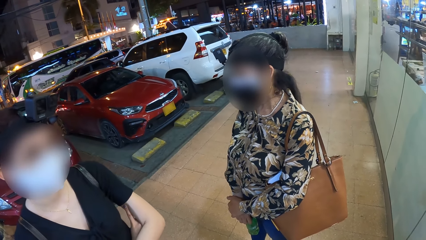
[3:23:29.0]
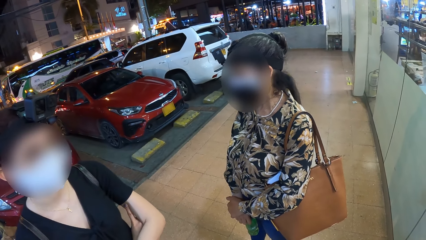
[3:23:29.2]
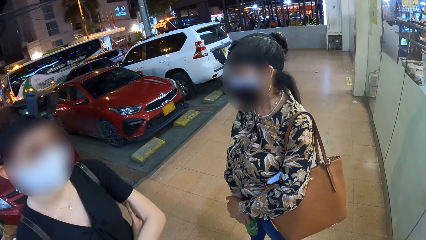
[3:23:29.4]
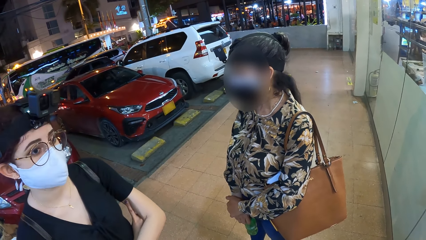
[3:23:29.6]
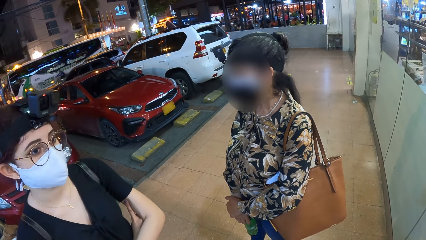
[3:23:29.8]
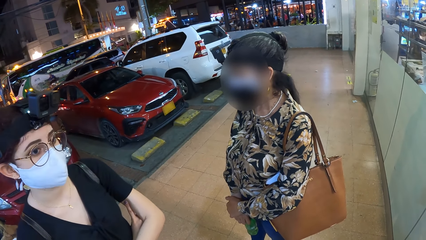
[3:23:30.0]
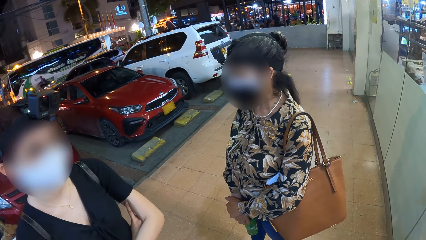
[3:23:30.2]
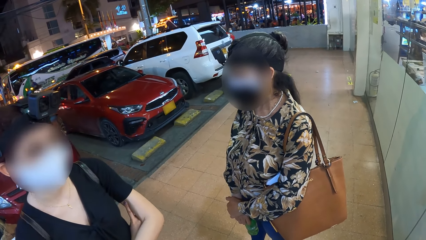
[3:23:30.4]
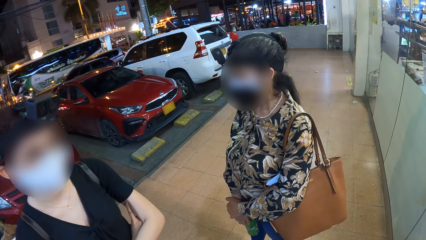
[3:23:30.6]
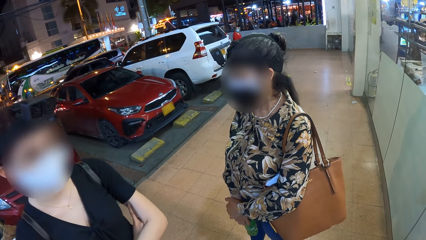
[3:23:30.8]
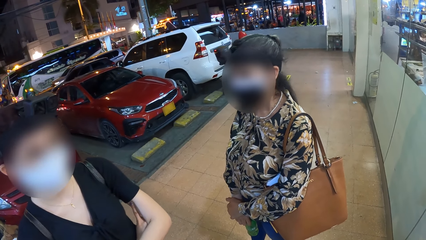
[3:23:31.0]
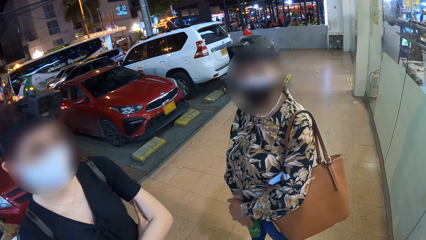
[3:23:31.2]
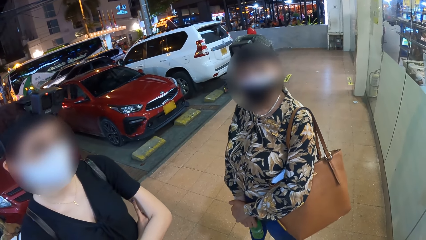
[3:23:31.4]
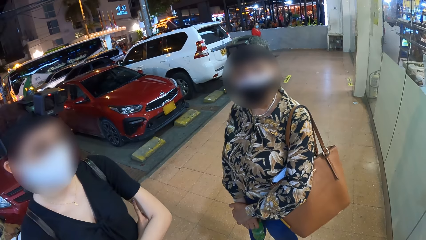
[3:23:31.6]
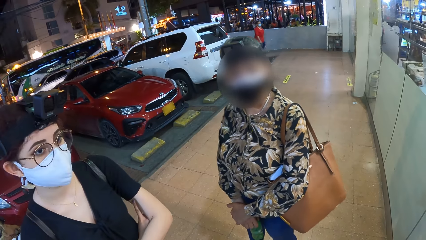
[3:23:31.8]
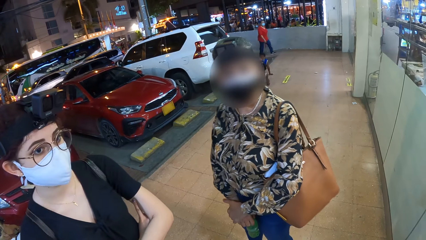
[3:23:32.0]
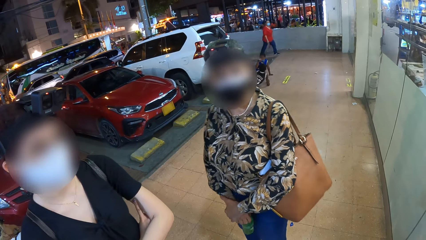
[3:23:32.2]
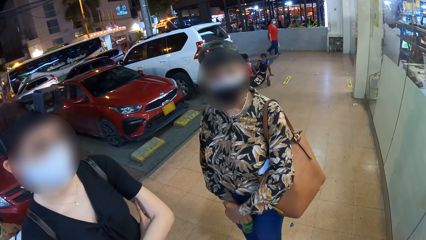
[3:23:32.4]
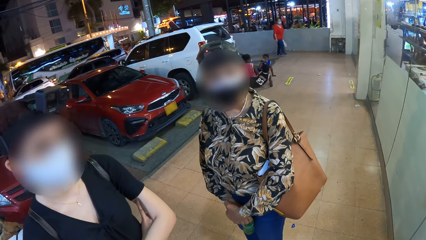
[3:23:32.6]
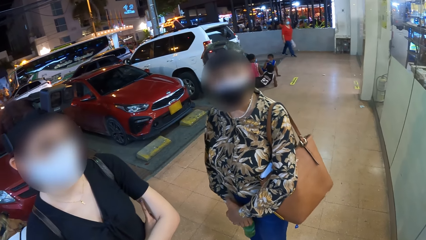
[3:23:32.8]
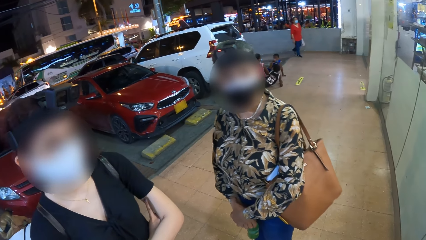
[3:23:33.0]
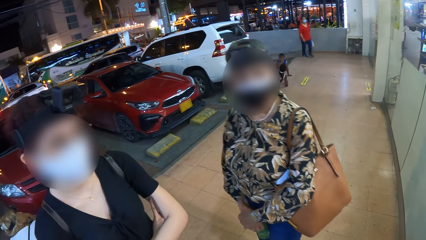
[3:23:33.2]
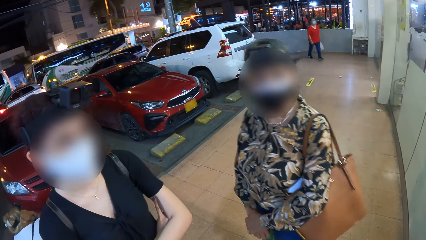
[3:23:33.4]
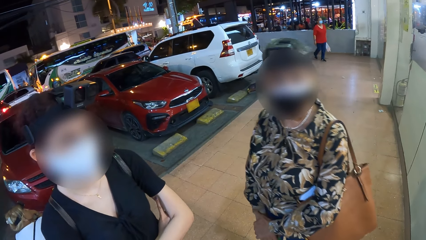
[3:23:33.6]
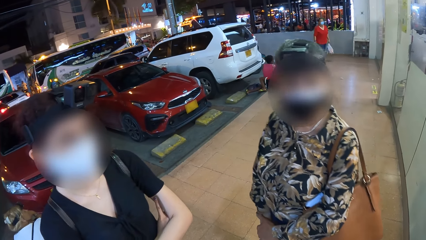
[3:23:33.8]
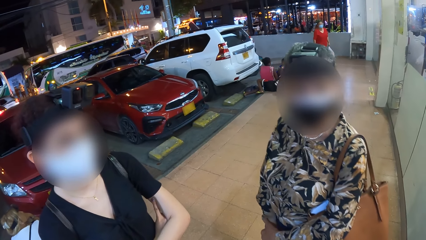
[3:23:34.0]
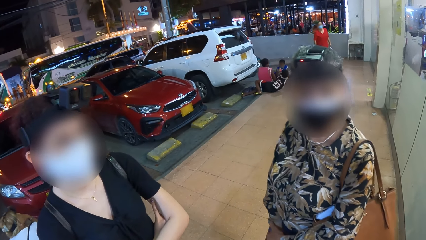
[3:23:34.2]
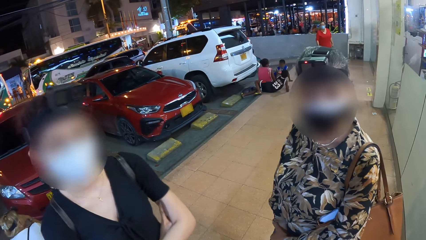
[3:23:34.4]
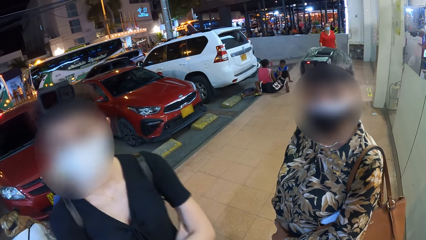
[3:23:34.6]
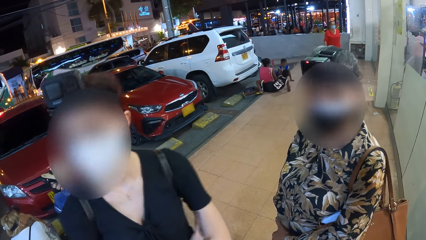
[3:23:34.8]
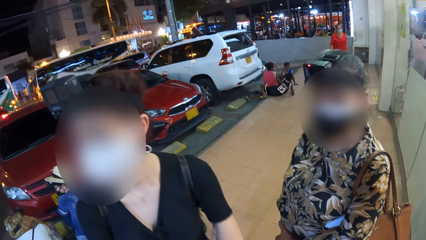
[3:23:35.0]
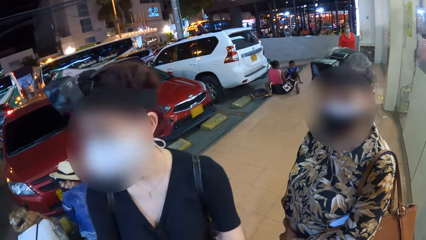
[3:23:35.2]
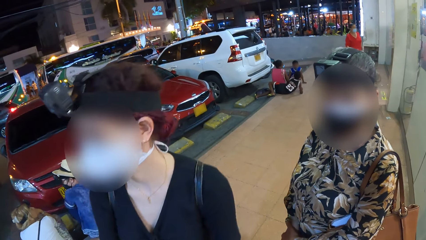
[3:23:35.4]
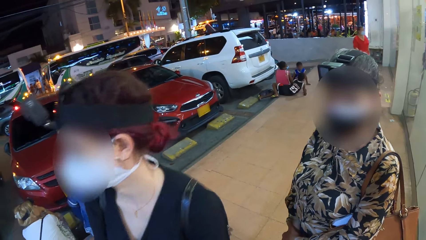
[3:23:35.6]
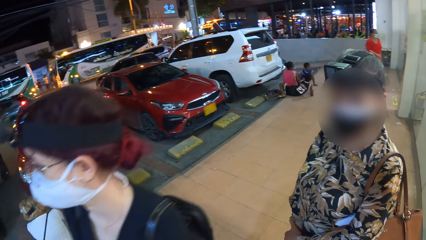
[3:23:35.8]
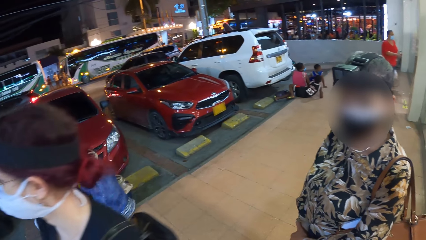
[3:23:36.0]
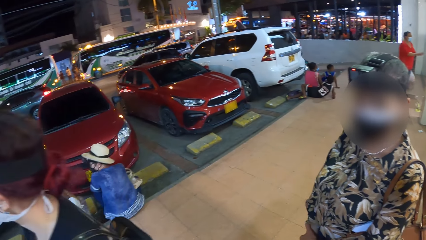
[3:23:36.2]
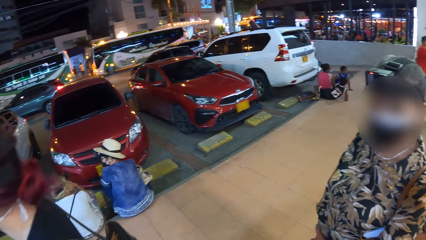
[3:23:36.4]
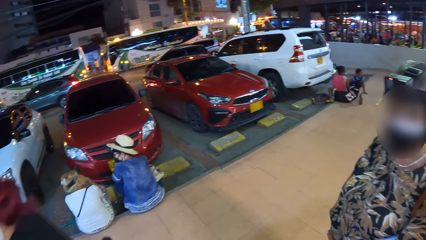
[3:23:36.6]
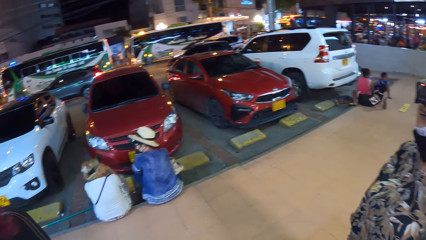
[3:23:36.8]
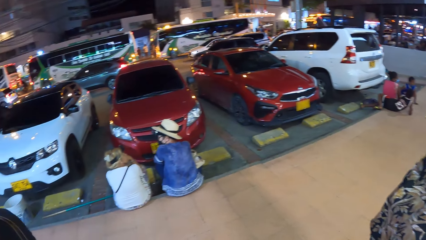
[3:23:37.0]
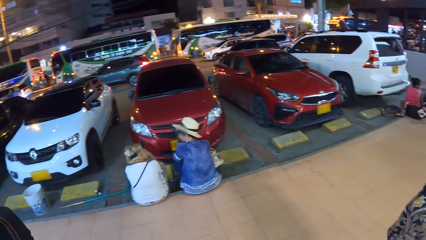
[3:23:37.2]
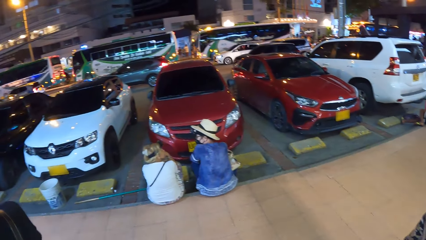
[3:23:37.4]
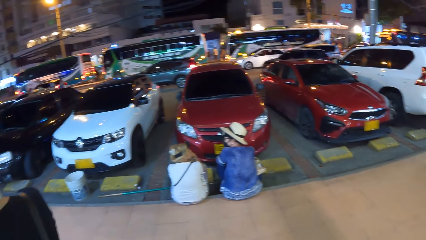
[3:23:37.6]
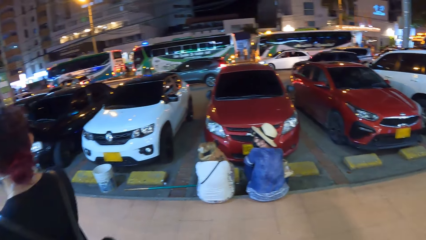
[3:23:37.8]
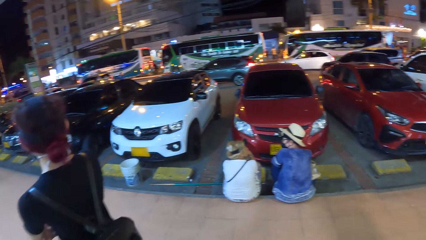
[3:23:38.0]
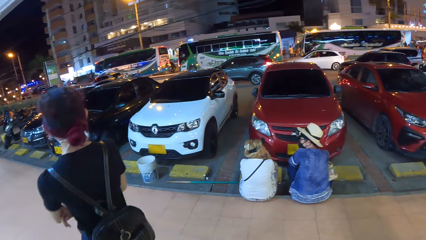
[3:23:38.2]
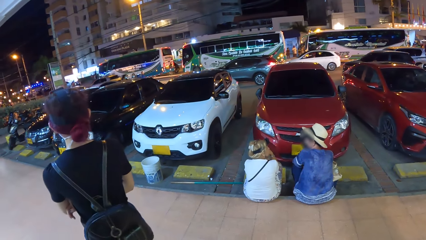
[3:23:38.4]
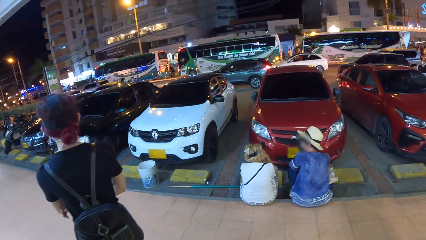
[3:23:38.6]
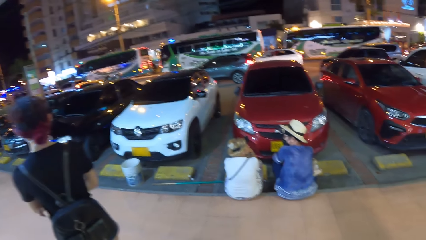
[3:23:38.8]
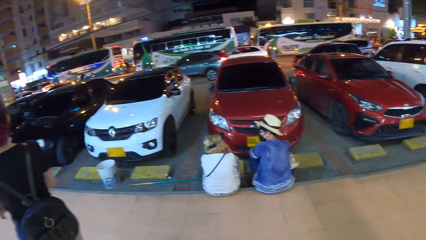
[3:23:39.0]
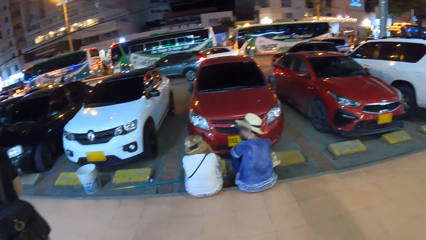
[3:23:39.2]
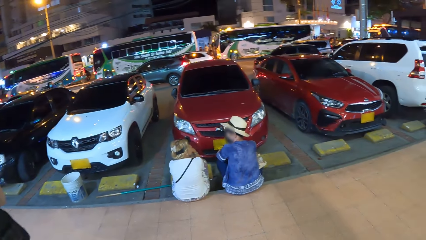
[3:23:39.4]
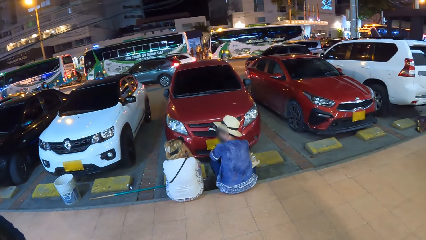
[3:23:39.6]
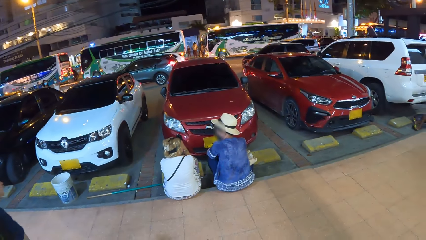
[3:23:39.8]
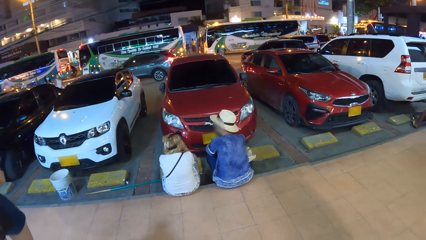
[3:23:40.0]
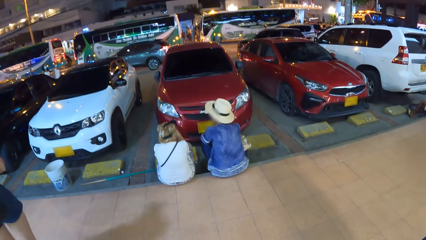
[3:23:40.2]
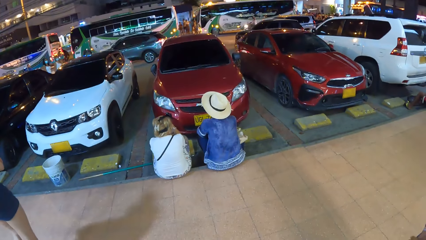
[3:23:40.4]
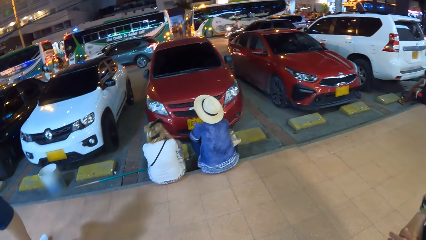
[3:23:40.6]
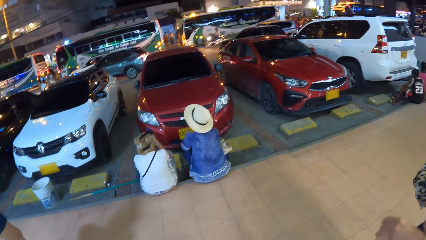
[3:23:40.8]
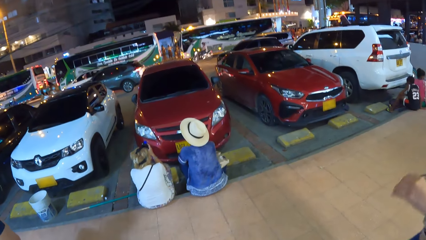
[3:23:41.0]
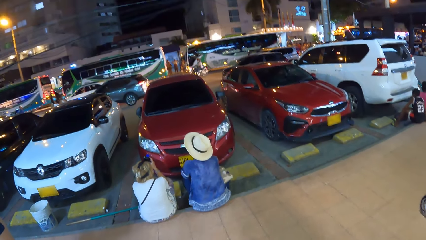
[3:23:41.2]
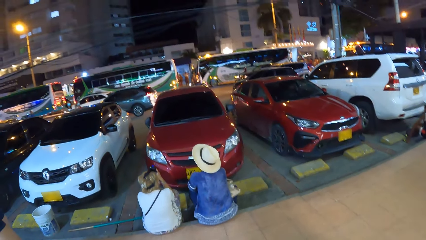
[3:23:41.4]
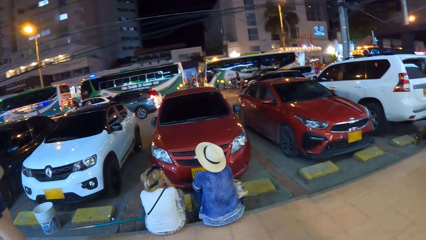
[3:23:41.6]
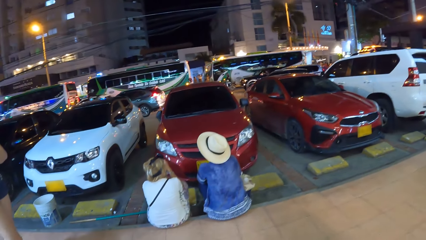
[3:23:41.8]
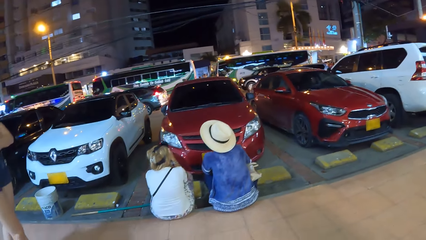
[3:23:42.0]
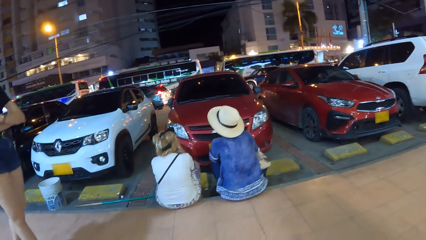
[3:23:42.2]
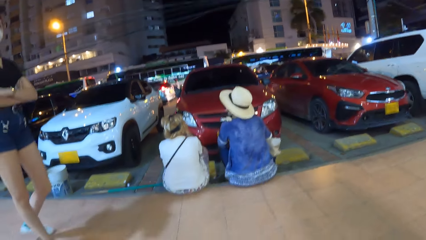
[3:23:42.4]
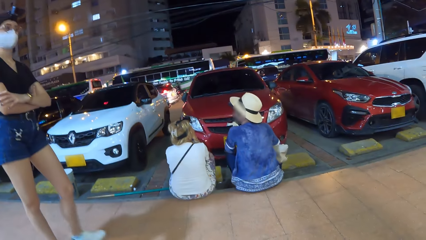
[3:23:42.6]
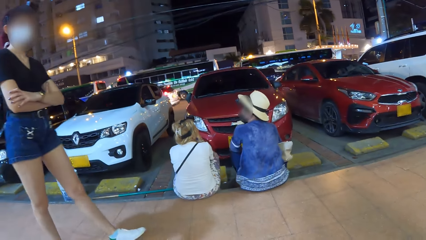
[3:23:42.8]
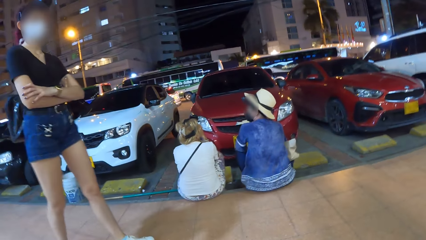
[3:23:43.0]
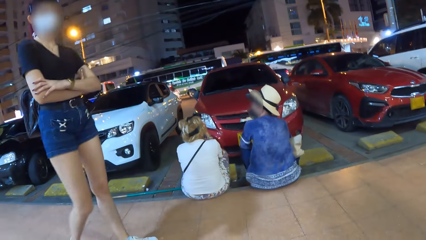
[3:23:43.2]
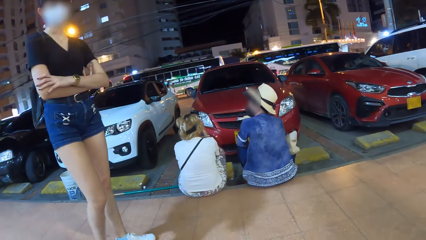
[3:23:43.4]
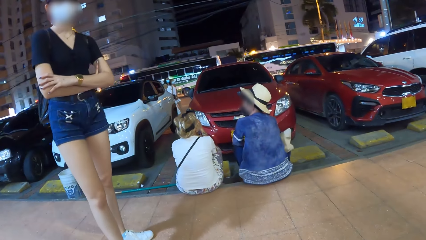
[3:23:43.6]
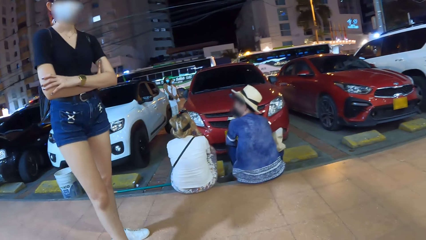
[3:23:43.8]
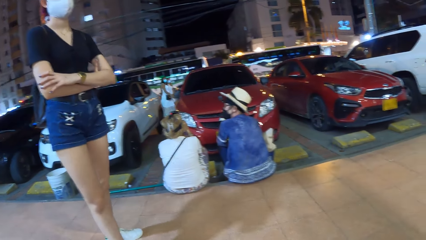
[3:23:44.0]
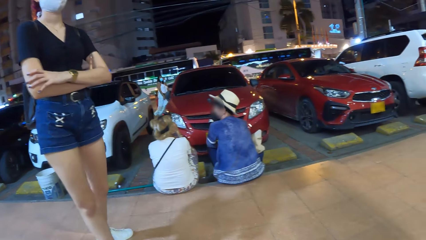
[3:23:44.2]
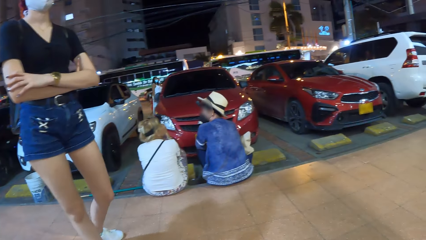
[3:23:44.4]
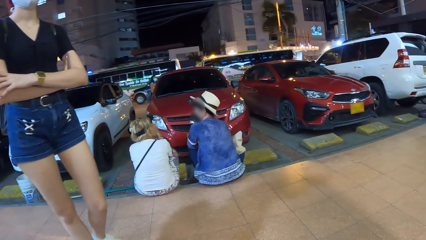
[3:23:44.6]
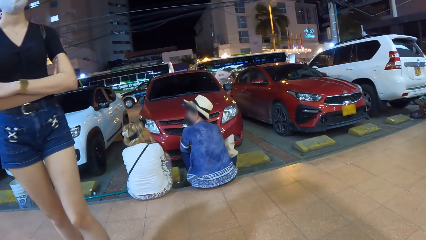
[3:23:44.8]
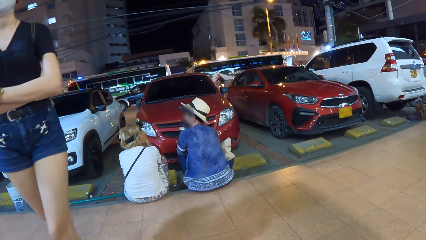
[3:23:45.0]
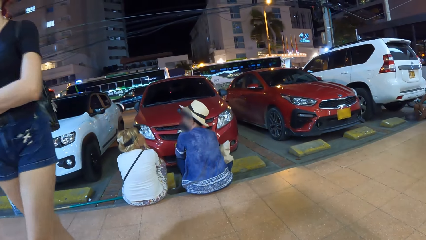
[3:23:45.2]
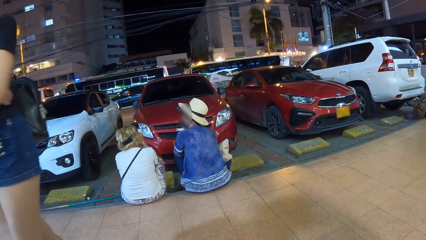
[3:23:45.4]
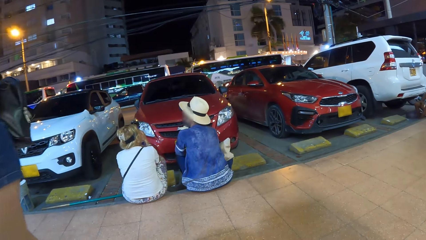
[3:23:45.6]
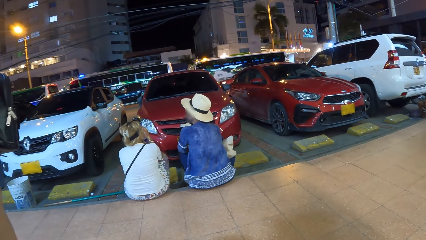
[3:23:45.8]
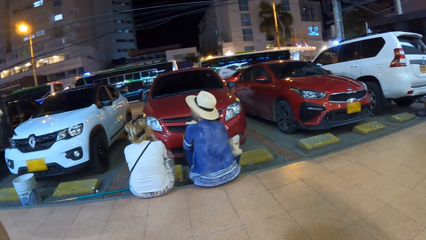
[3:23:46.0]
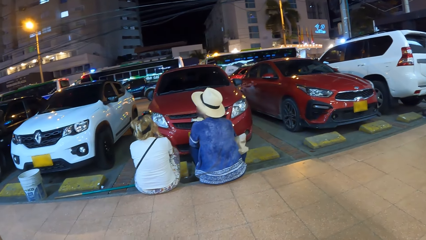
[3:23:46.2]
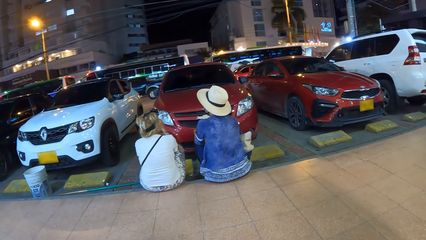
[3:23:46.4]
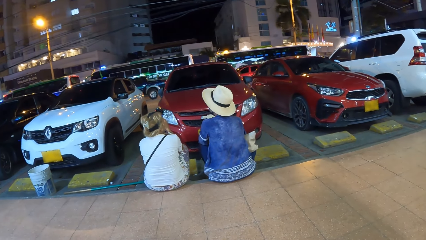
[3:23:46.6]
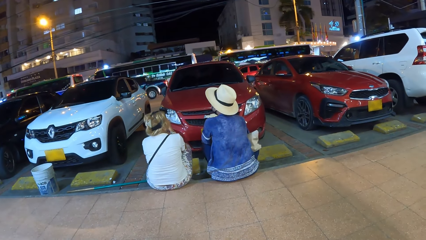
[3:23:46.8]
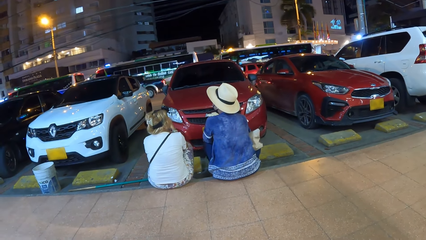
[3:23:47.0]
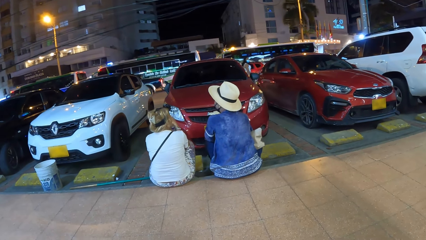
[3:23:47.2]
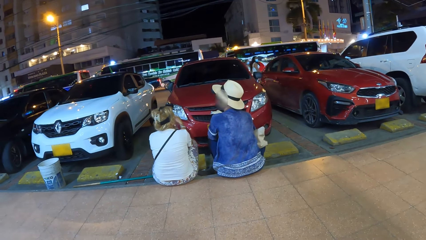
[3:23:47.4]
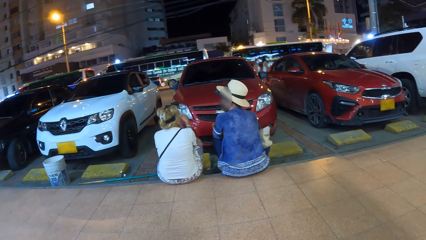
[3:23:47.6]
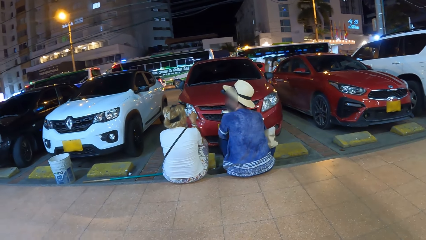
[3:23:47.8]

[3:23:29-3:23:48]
The camera wearer looks around.
